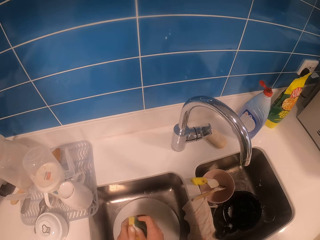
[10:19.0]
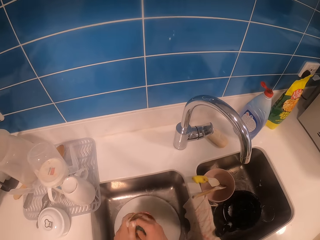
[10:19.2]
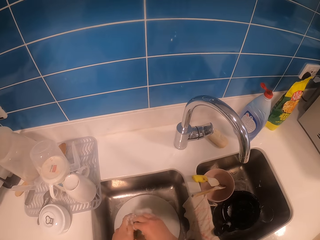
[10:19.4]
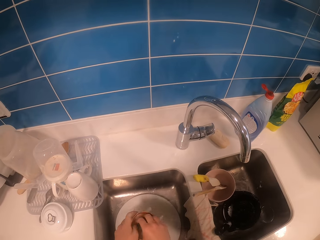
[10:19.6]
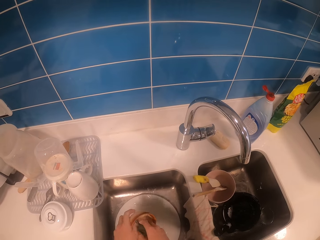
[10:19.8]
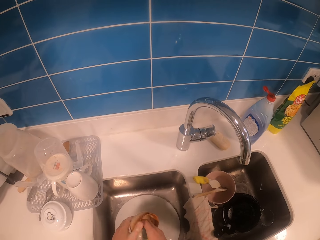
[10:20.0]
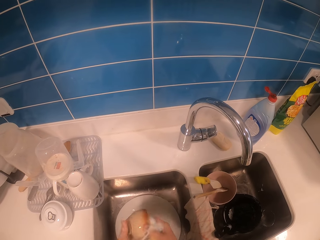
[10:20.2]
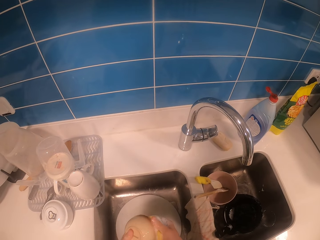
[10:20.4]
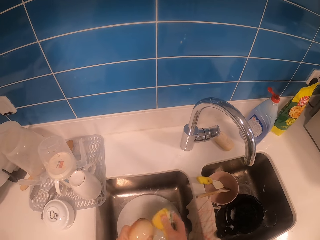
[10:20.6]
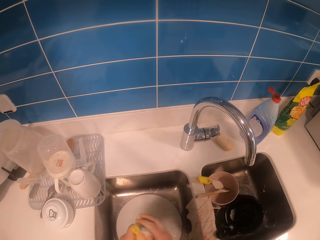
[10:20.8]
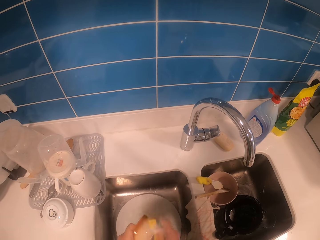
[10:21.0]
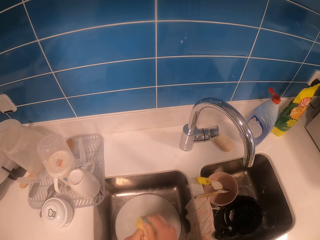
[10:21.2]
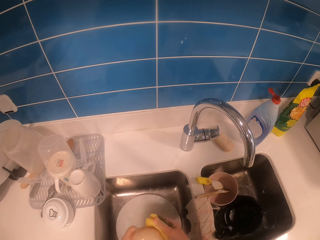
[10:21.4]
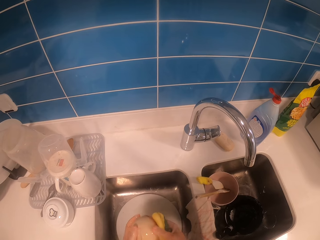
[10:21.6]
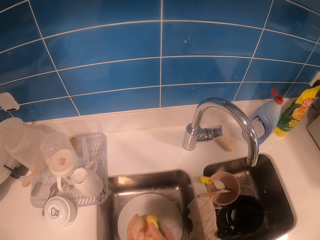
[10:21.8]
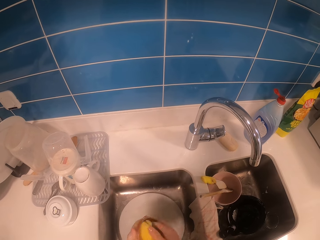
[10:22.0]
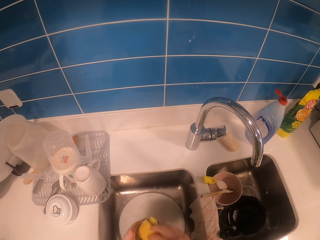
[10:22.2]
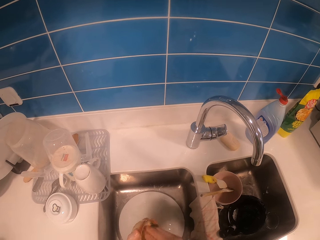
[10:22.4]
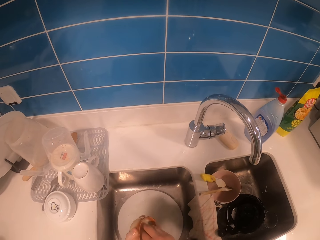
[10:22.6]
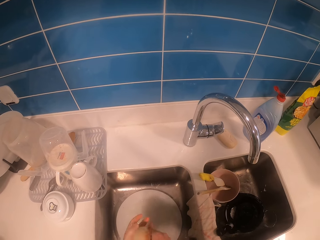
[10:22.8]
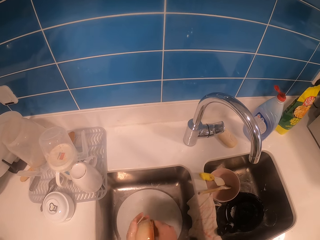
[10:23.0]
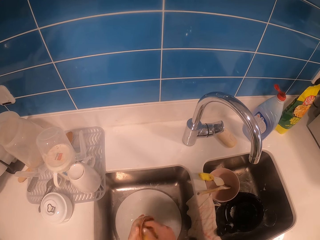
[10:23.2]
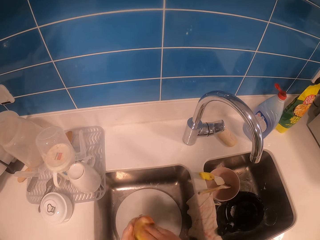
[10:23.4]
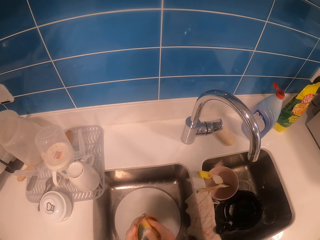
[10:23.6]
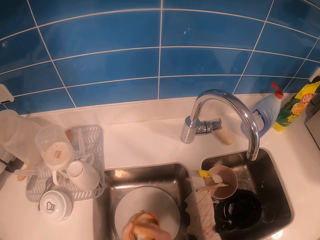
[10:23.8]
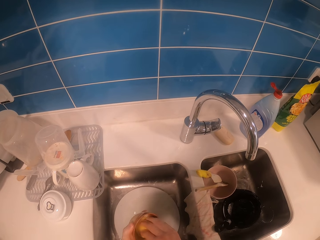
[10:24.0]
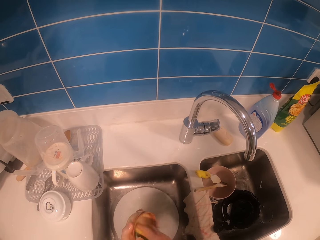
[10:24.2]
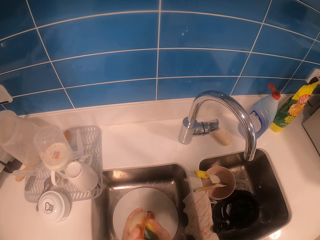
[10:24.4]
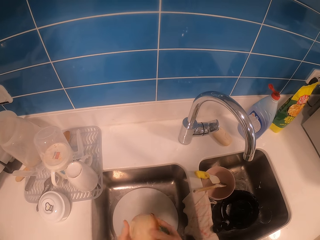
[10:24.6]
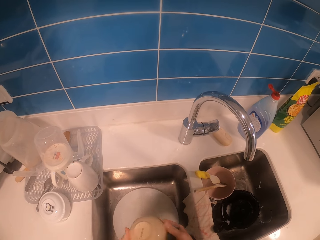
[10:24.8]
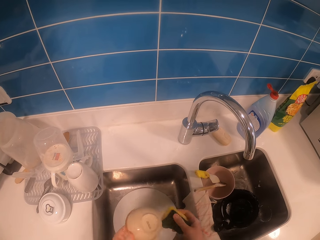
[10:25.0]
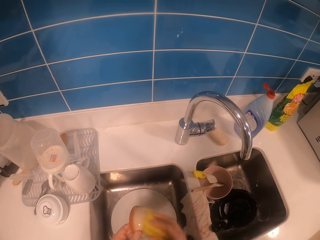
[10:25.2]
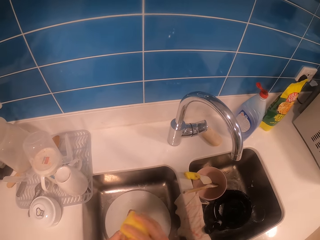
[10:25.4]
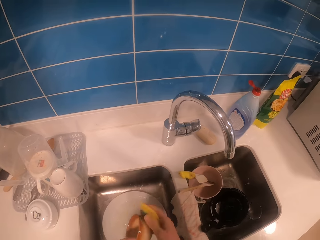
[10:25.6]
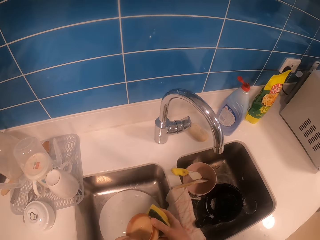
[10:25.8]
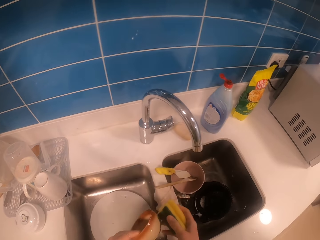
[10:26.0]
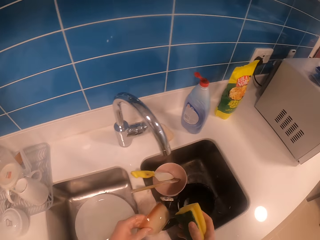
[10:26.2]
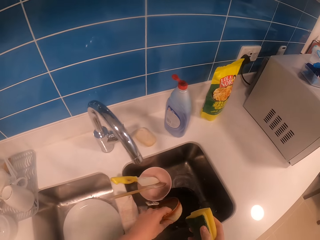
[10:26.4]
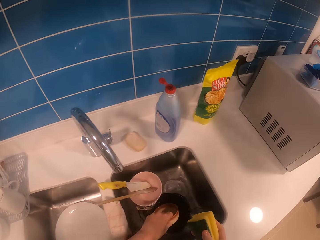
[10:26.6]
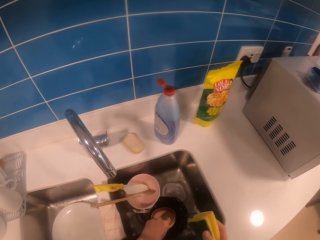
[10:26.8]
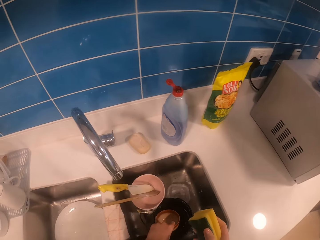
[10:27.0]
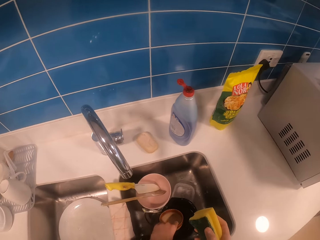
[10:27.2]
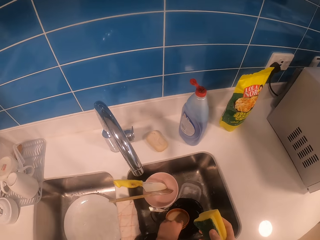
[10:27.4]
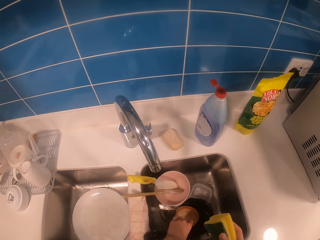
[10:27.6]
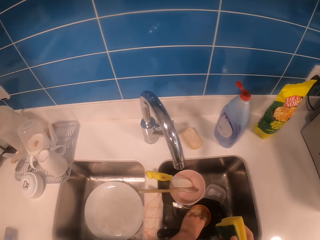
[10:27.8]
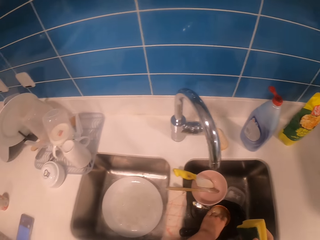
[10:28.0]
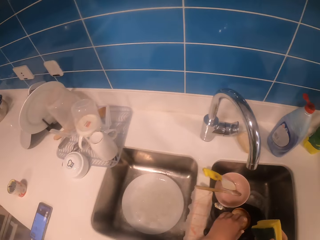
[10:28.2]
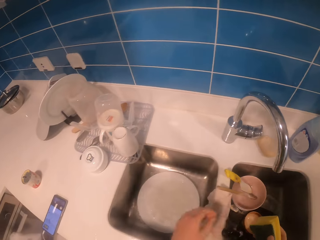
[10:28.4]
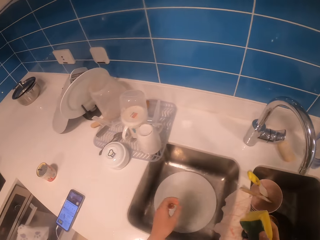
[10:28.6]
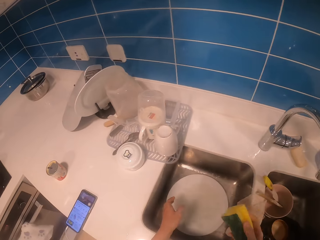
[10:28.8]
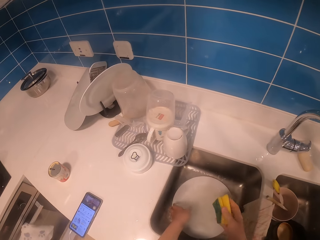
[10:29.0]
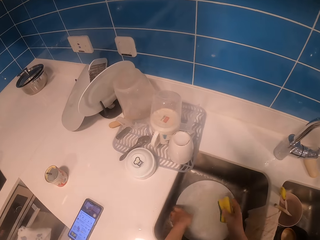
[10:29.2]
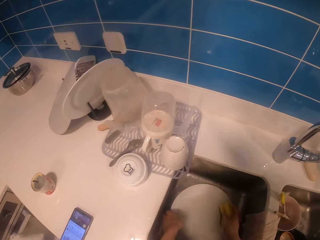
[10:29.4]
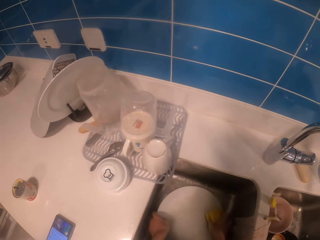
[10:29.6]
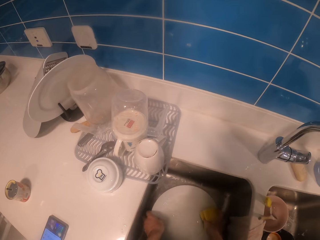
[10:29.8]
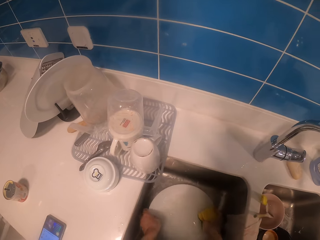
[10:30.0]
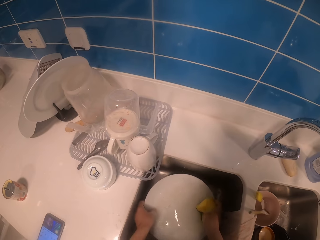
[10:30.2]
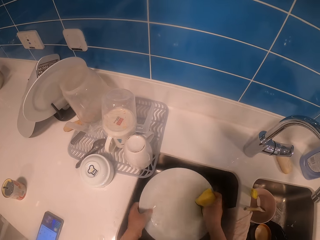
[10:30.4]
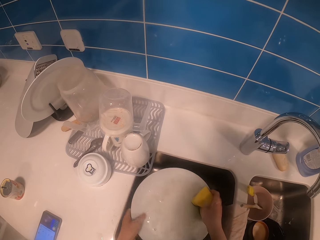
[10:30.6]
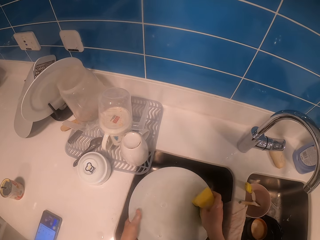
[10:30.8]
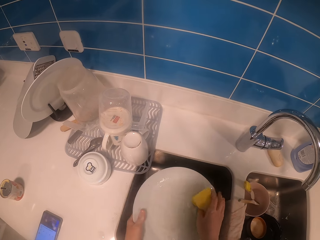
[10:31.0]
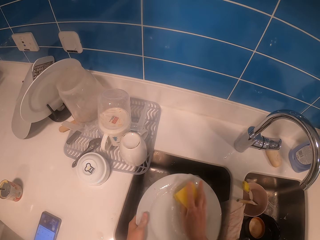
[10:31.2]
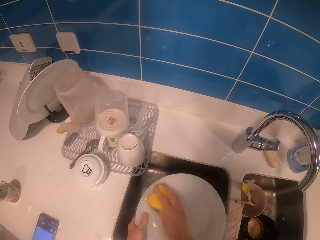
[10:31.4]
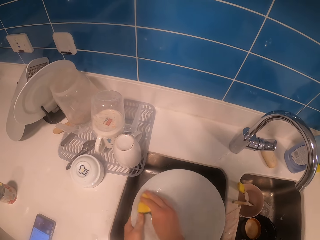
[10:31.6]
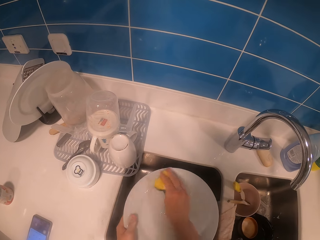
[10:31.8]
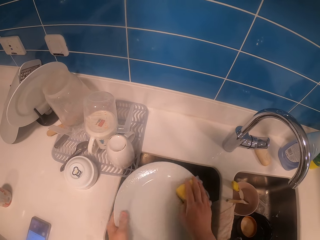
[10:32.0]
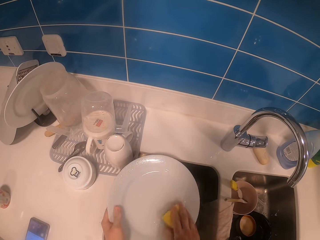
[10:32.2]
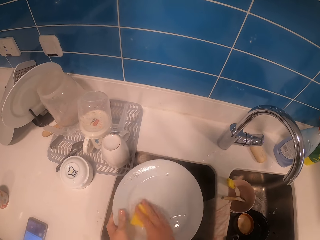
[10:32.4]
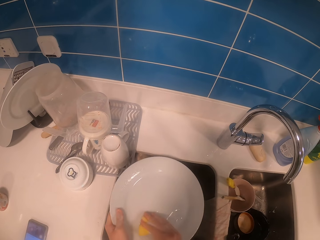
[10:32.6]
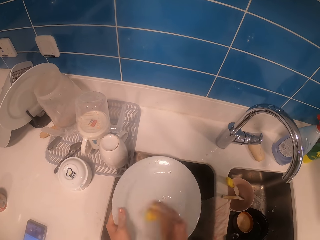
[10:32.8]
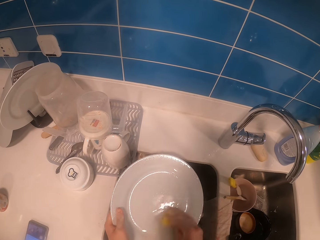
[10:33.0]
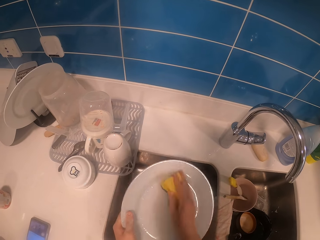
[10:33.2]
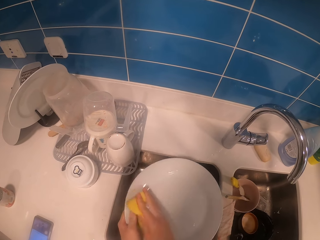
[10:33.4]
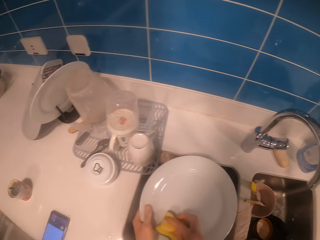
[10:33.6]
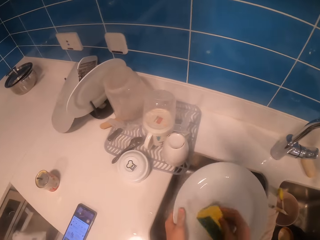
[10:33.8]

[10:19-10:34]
The camera wearer picks up a bowl from the sink with the left hand. They clean the bowl with a scrubber. They flip the bowl with both hands in the sink. They clean the bowl with the scrubber. They place the bowl in the sink with the left hand. They look around. They pick up a plate from the sink with both hands. They clean the plate with the scrubber.

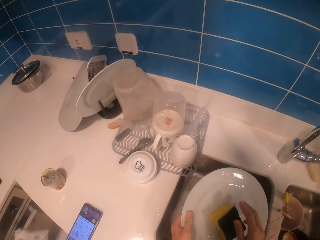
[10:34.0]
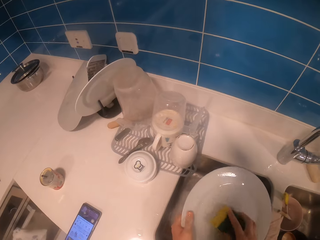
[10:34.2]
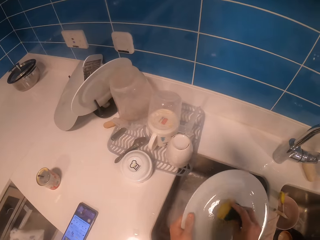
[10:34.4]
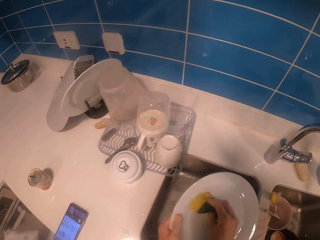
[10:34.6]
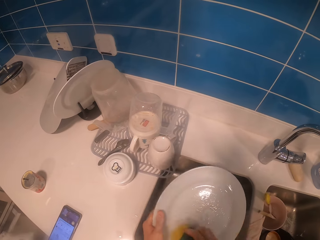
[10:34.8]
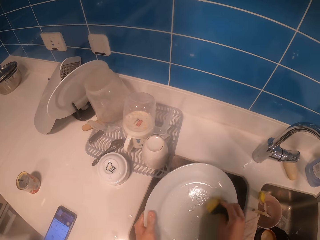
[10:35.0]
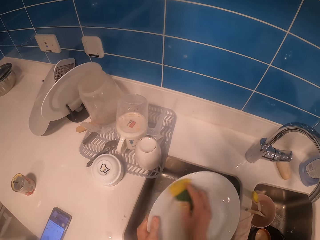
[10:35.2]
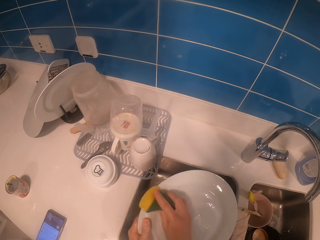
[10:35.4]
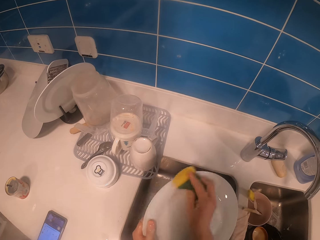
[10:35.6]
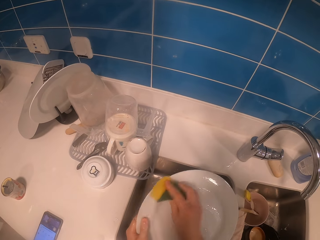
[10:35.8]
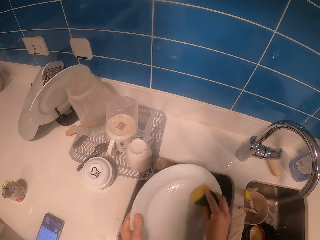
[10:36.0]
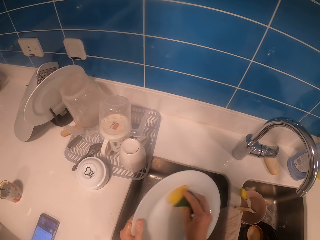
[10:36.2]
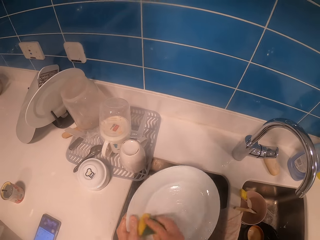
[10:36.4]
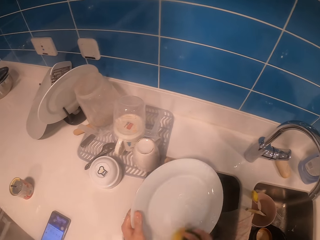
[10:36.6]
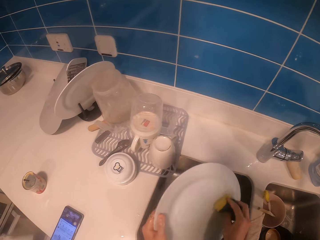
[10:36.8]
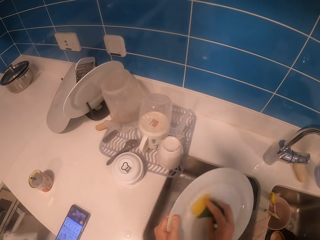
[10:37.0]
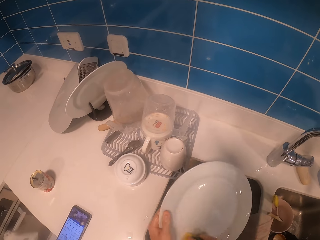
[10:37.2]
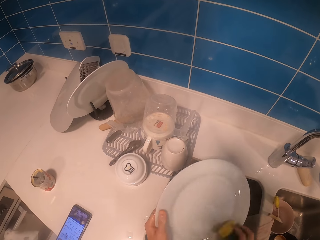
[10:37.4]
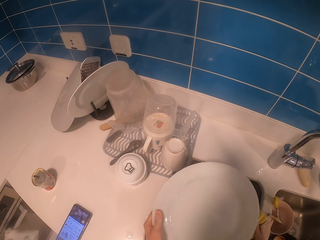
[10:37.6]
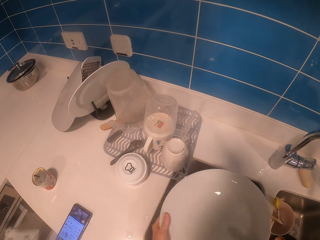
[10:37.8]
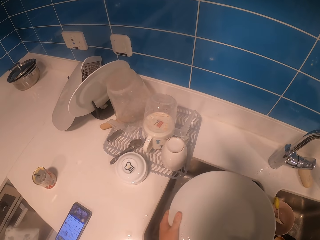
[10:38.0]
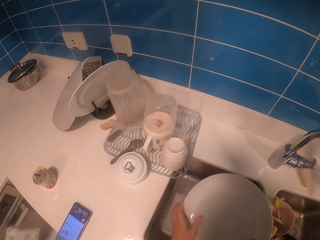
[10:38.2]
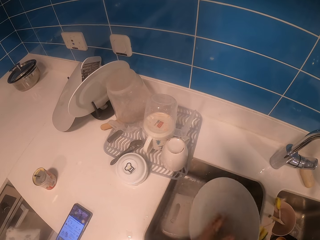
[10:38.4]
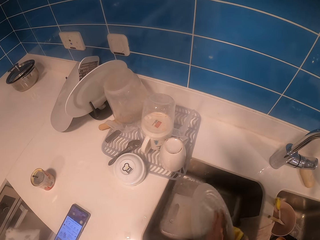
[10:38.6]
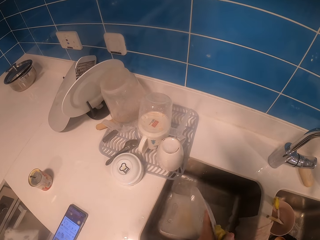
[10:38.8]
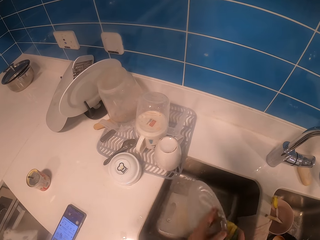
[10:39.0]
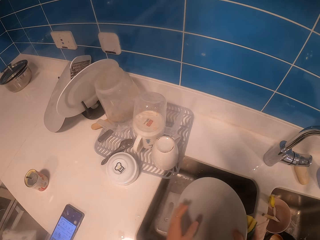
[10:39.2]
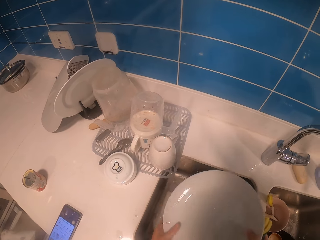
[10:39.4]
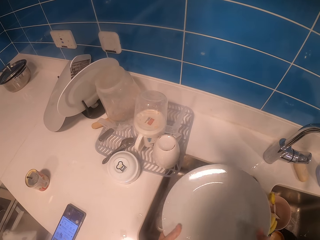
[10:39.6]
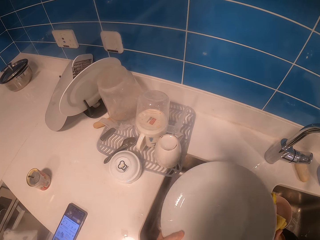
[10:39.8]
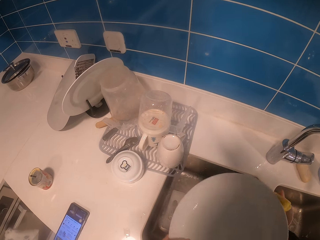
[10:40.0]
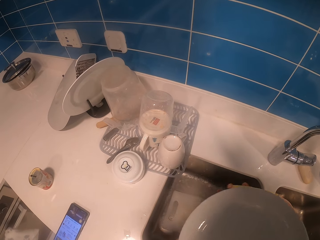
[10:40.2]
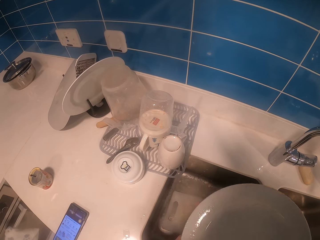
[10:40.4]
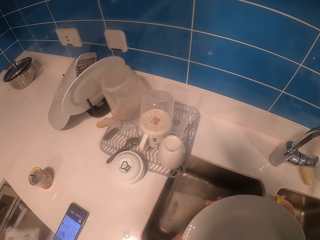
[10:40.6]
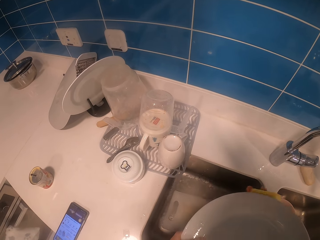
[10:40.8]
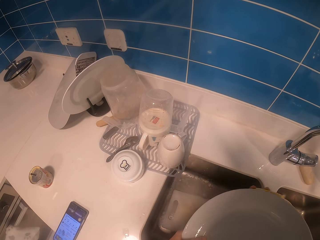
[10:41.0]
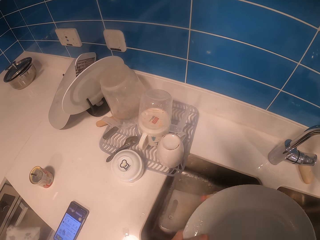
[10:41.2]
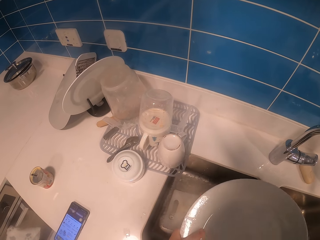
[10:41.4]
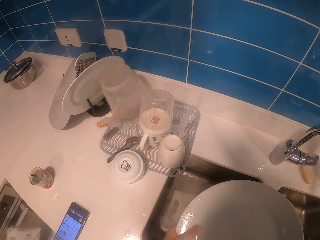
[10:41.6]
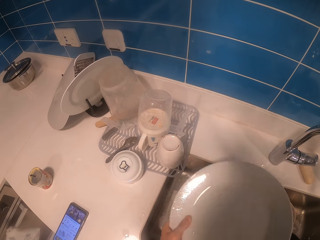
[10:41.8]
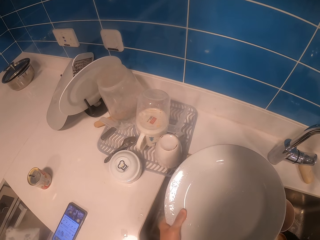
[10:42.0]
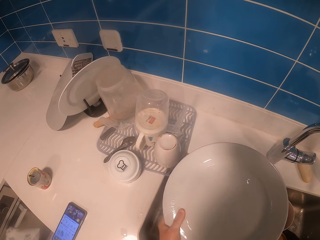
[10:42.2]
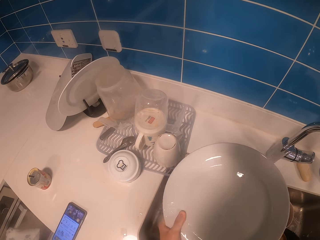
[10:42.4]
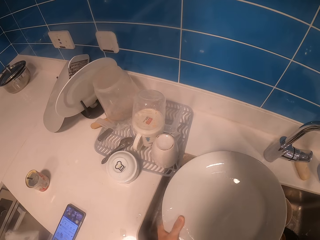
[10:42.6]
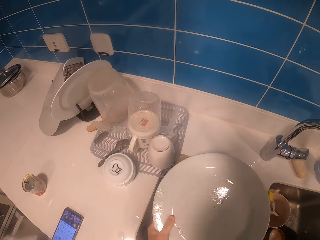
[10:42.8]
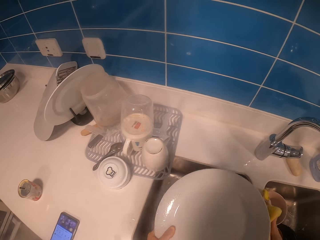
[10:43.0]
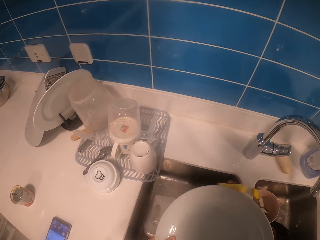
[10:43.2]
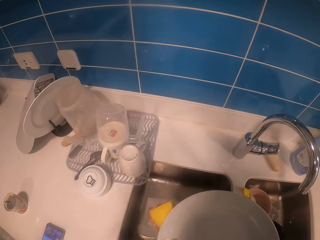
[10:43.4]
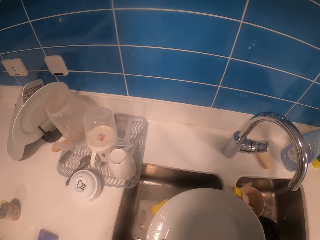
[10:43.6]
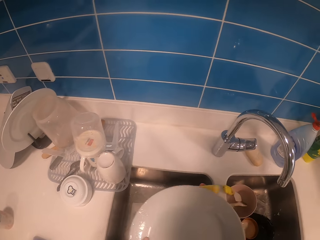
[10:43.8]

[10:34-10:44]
The camera wearer flips a plate in the sink. They clean the plate with a scrubber.
